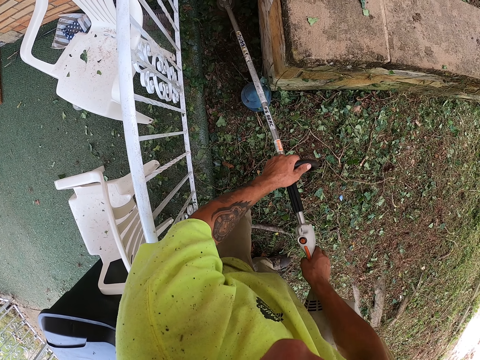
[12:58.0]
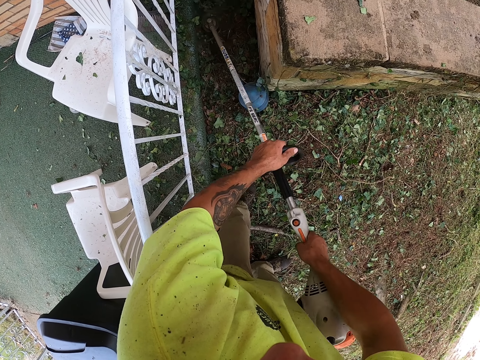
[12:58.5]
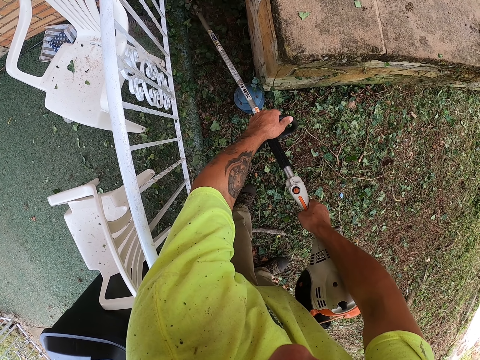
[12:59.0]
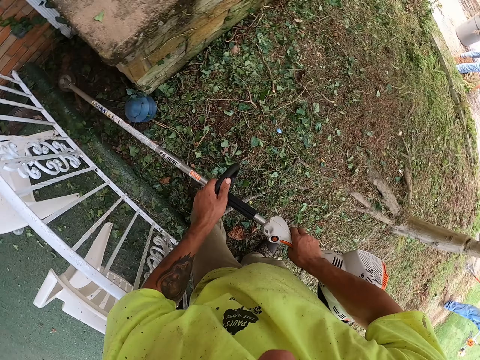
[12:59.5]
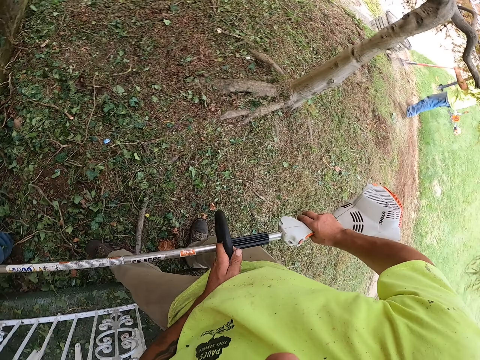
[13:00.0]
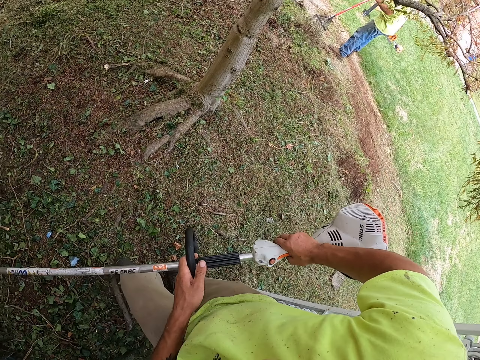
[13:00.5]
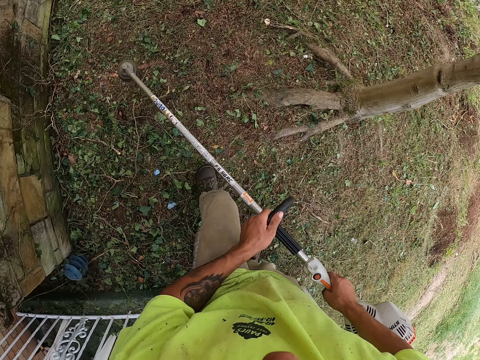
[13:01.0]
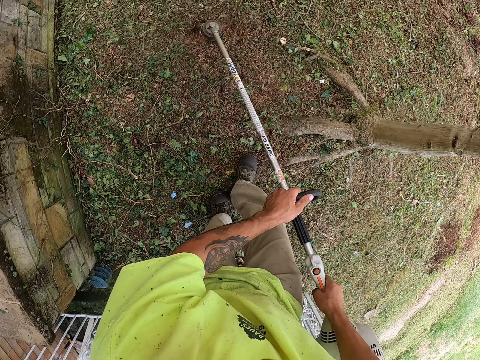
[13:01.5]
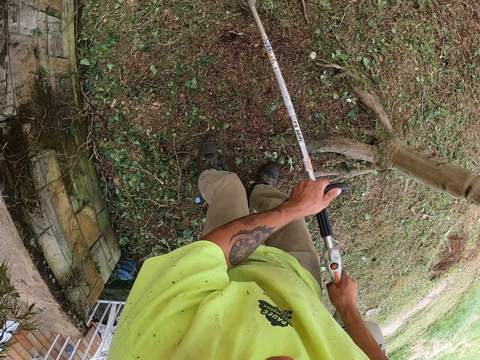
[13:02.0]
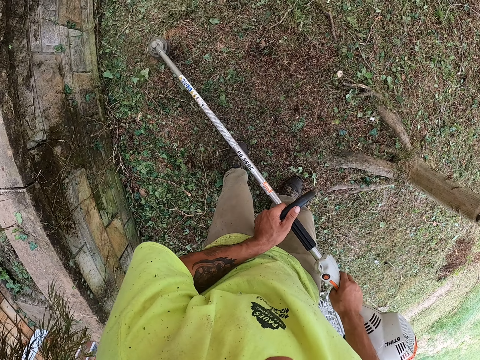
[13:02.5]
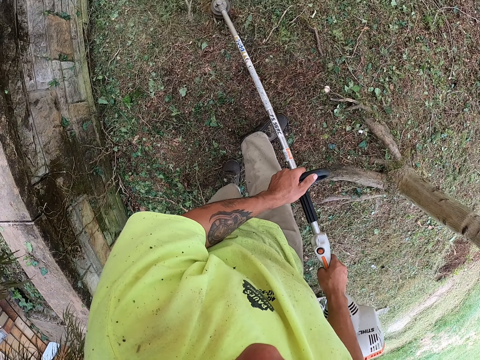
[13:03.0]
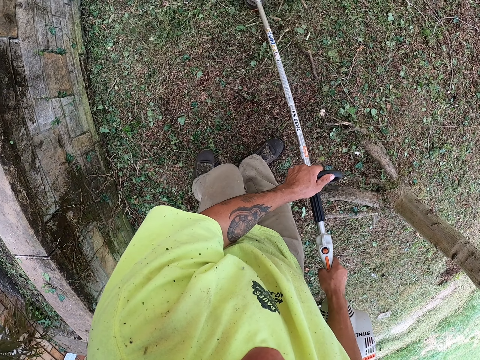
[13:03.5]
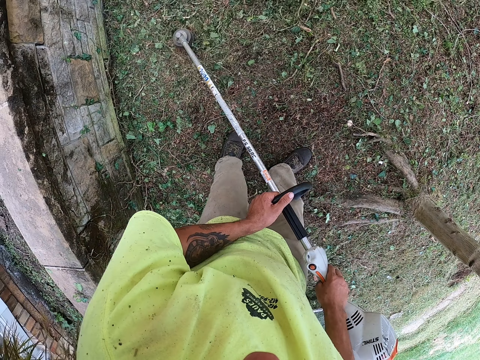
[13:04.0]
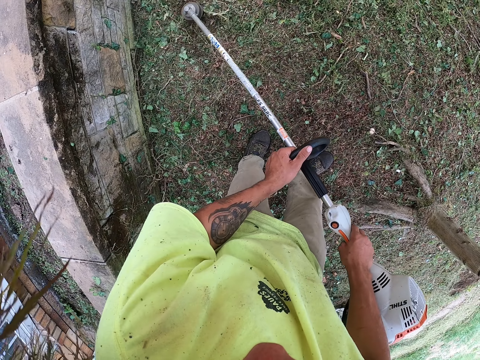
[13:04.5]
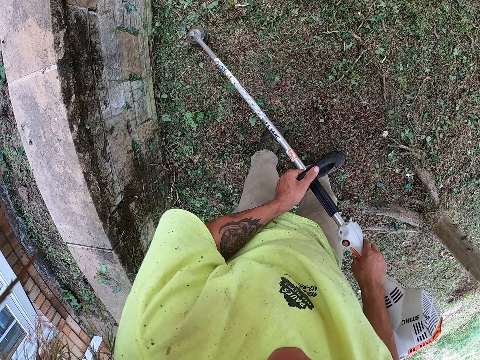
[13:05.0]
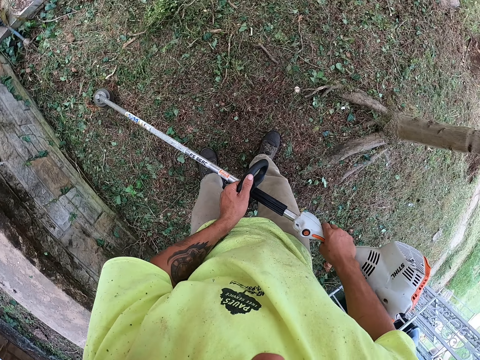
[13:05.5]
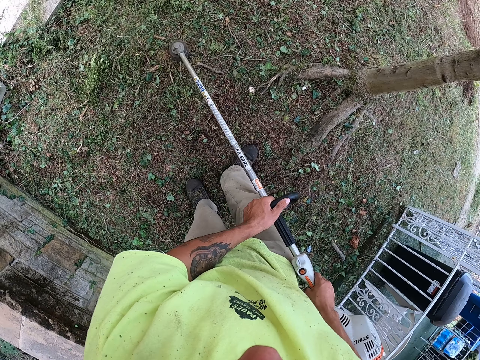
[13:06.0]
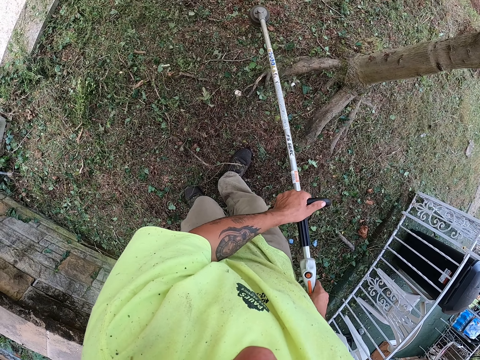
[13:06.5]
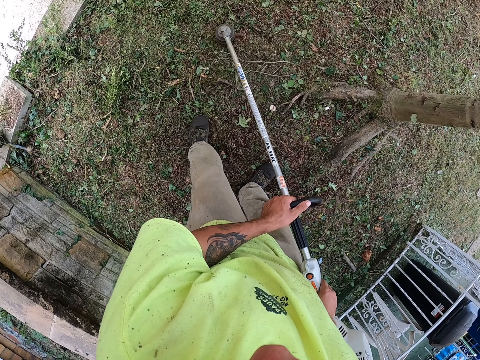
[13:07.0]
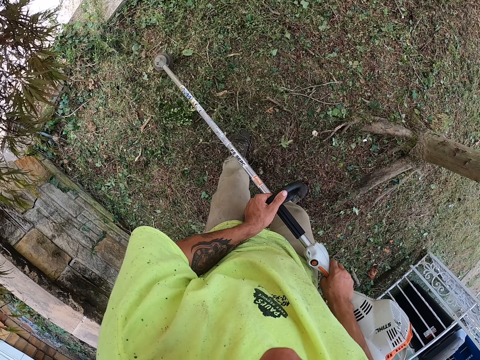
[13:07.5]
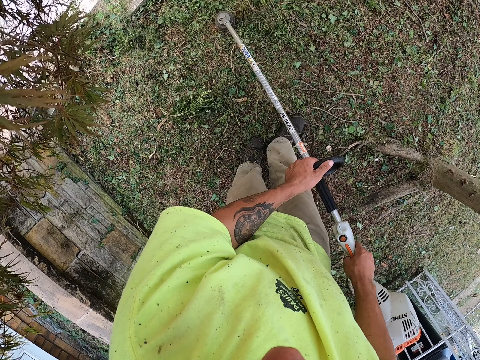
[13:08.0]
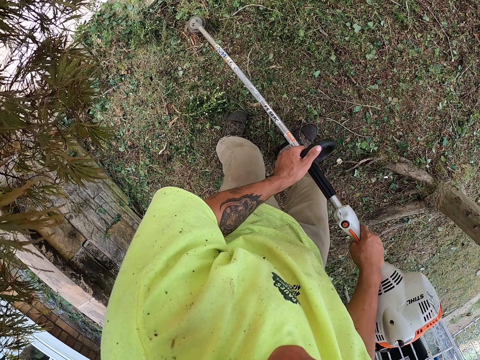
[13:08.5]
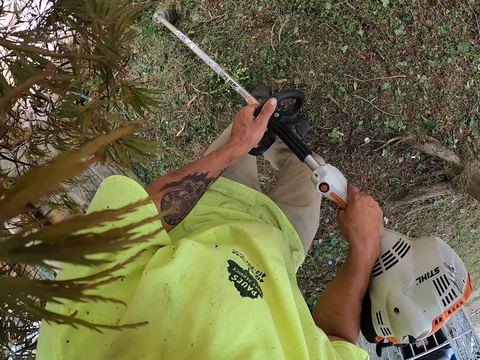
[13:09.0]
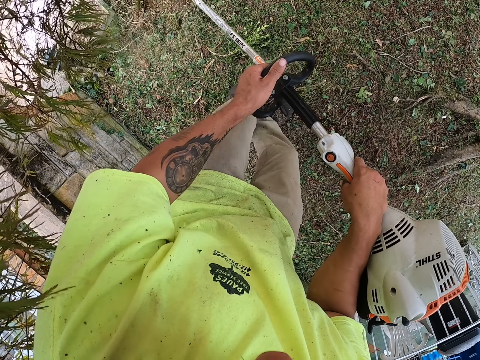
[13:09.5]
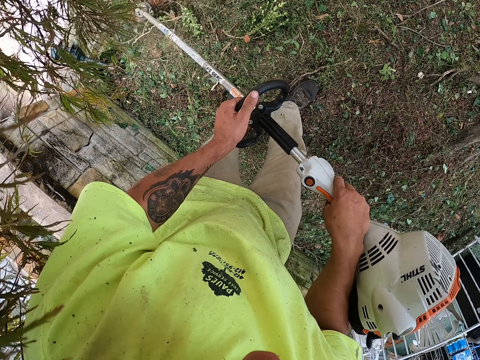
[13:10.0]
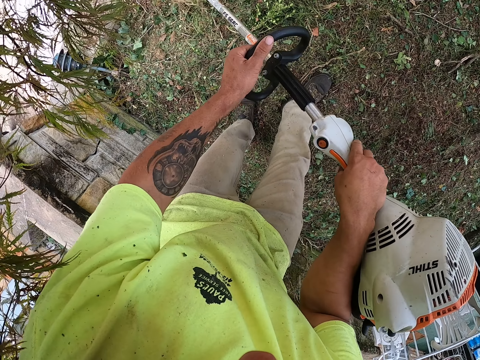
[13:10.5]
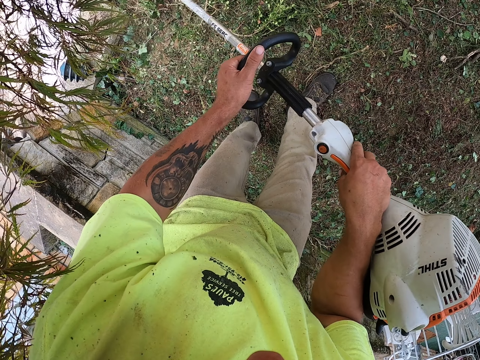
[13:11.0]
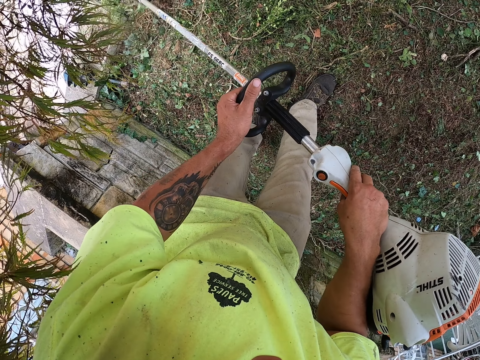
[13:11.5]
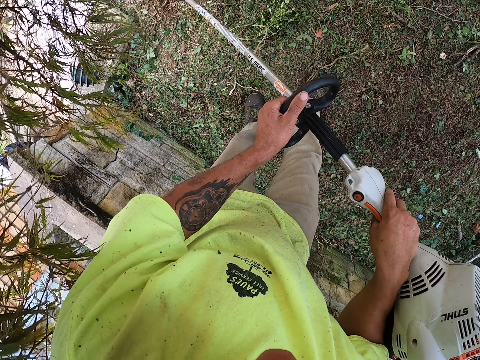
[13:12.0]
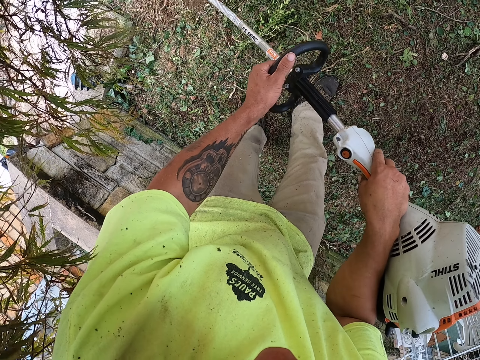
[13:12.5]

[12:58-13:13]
A man sweeps the garden with a rake in both hands.

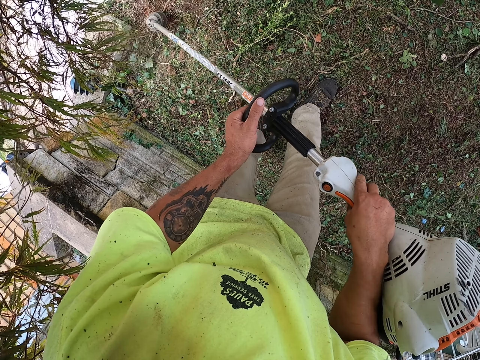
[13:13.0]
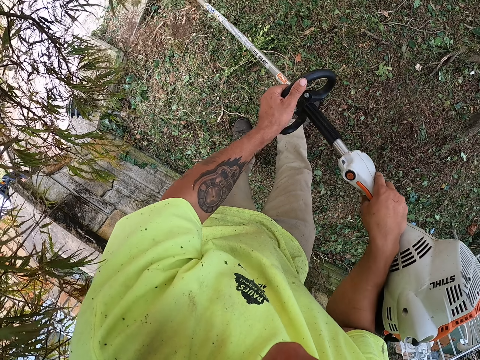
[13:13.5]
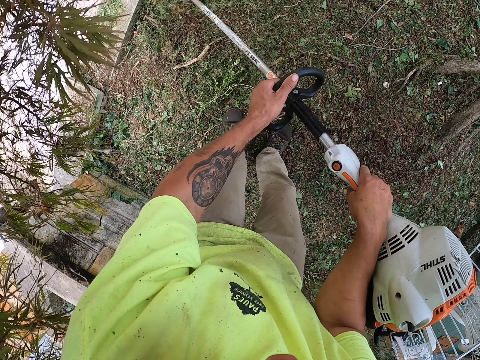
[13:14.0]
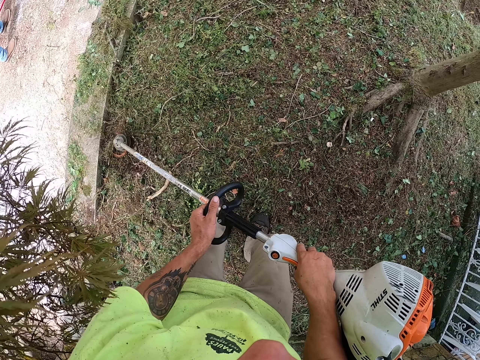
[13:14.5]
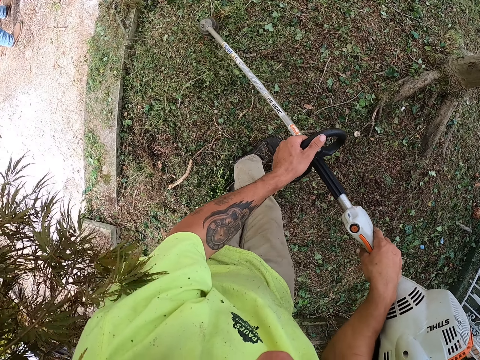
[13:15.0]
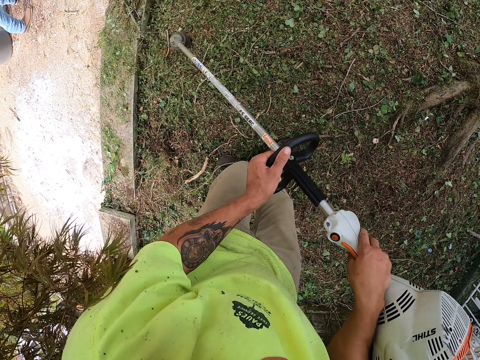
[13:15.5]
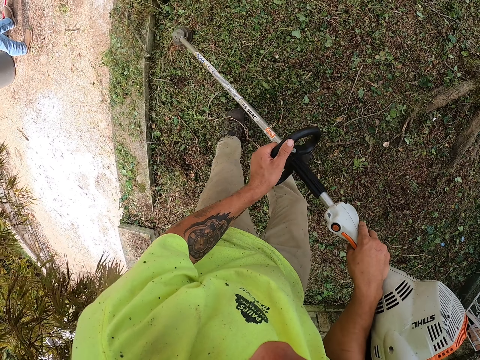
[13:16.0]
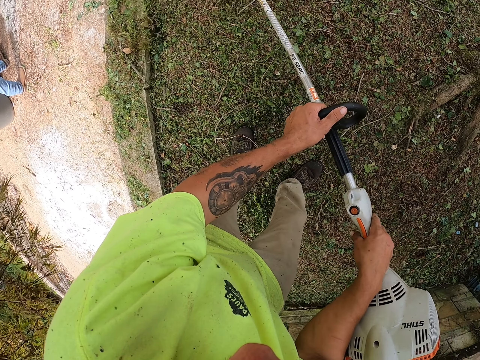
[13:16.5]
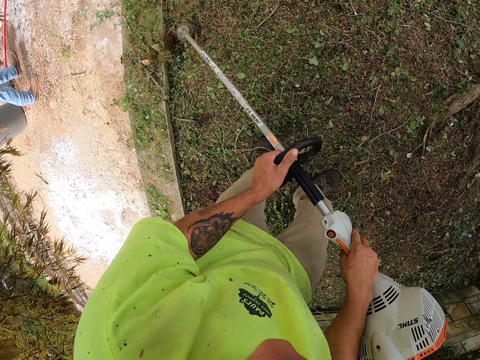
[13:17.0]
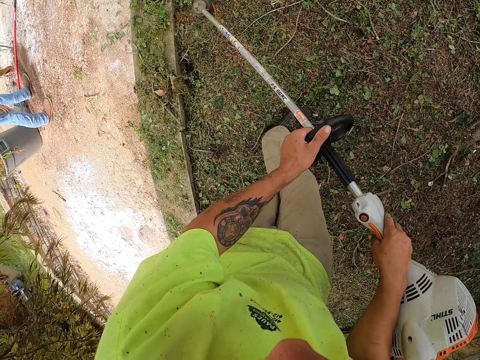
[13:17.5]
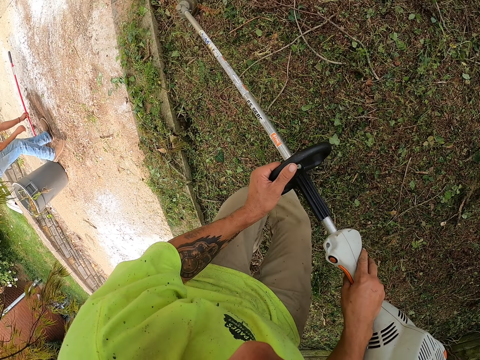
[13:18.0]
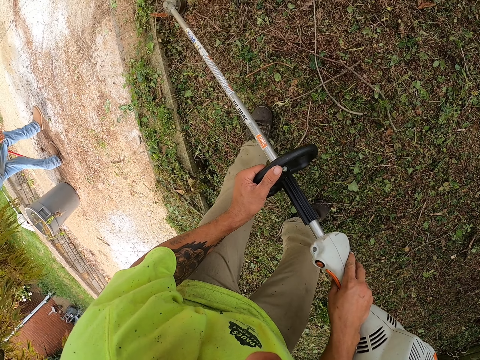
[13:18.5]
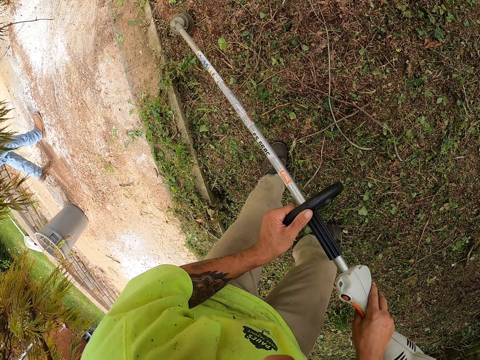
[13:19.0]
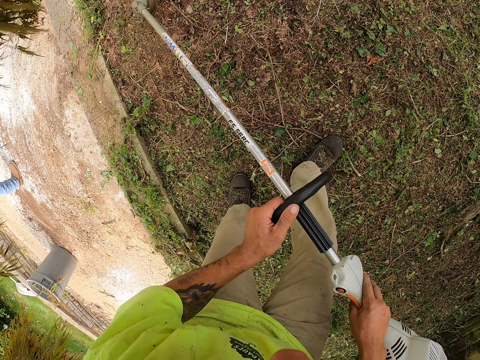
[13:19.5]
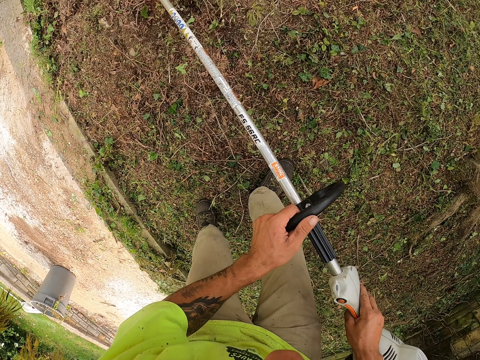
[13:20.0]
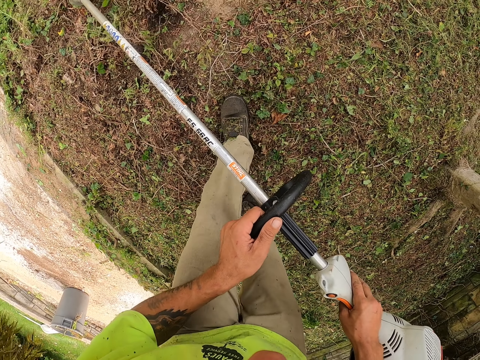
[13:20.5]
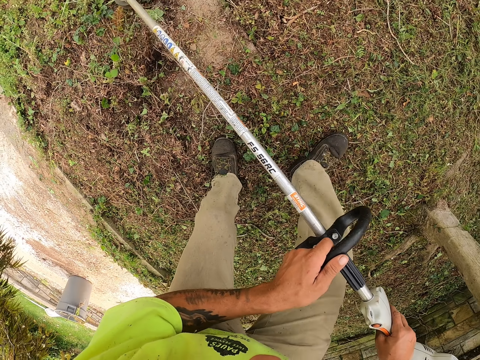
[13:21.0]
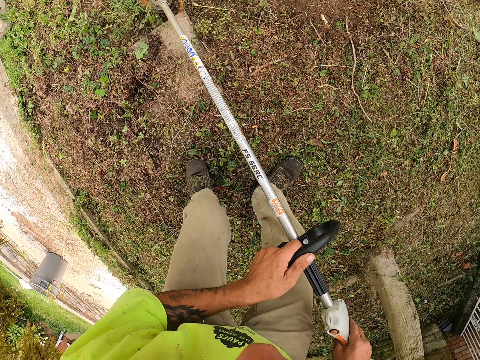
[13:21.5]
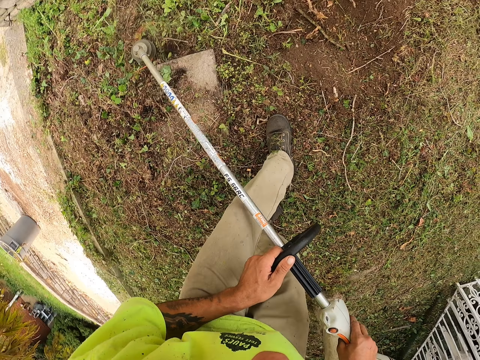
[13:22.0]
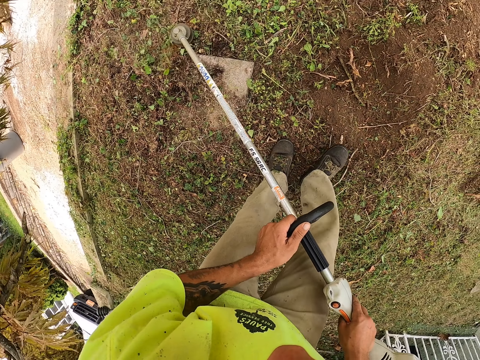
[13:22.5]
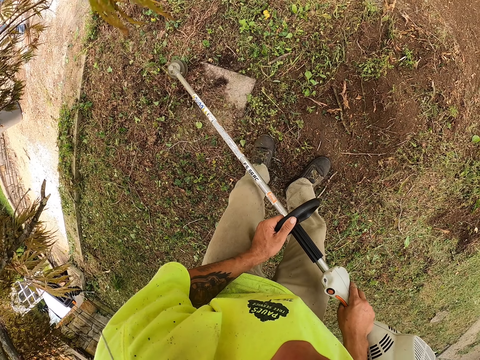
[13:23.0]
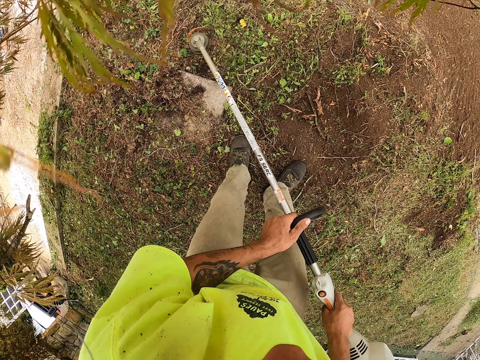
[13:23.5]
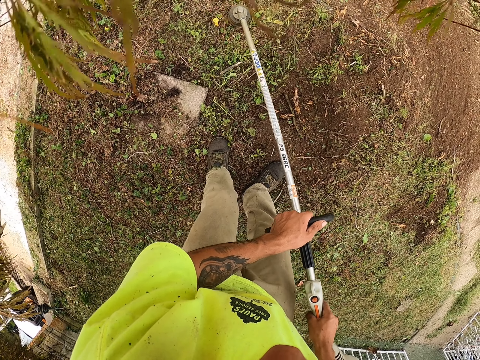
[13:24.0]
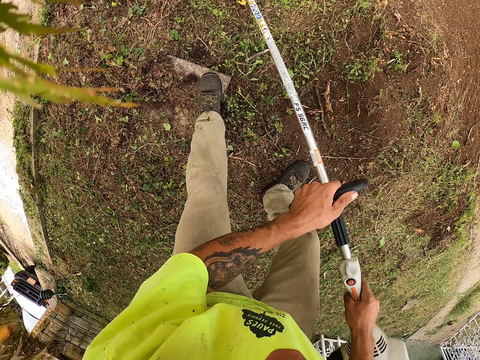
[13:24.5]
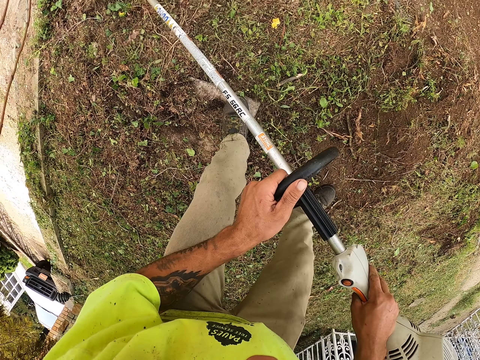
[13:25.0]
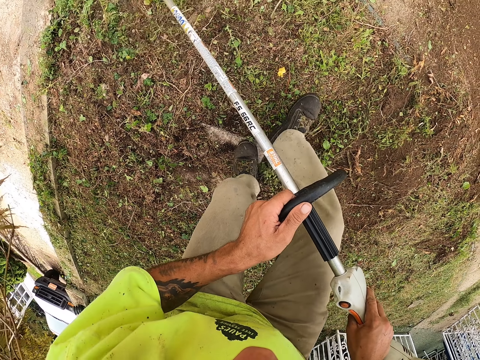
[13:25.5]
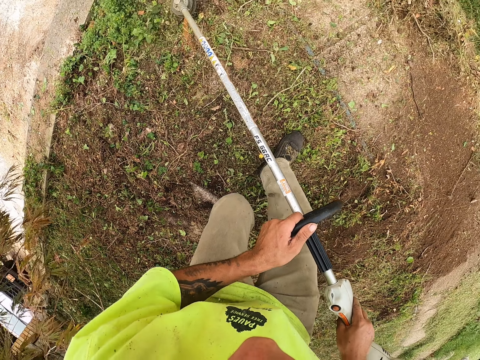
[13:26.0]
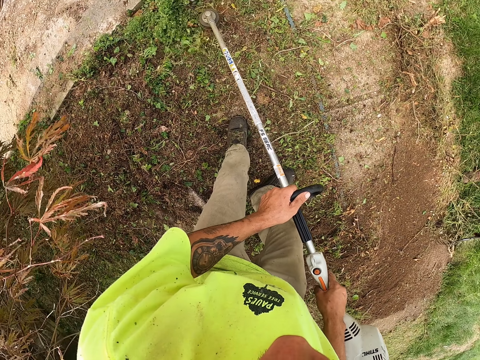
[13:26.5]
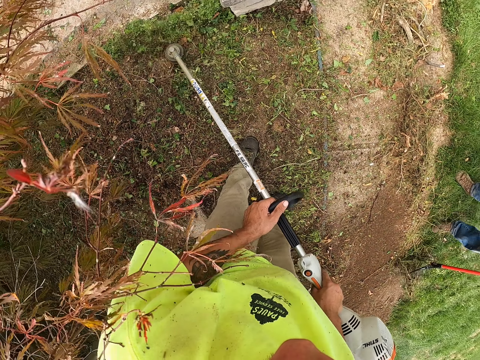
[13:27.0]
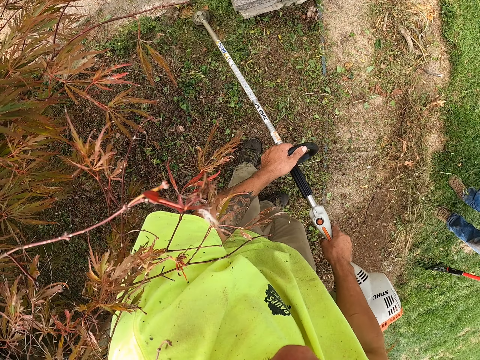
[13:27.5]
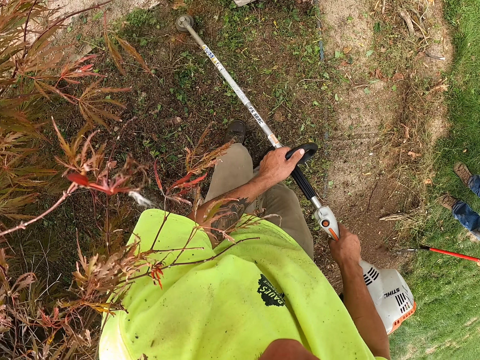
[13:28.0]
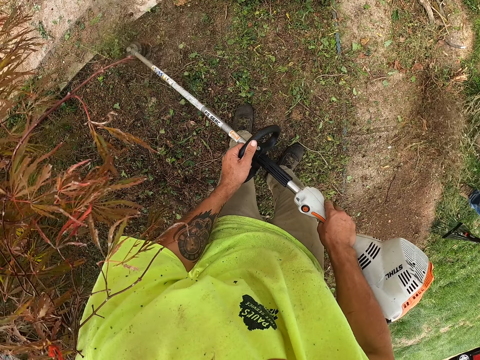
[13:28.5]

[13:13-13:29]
The man picks a rake or broom from the ground of the garden with his left hand.
